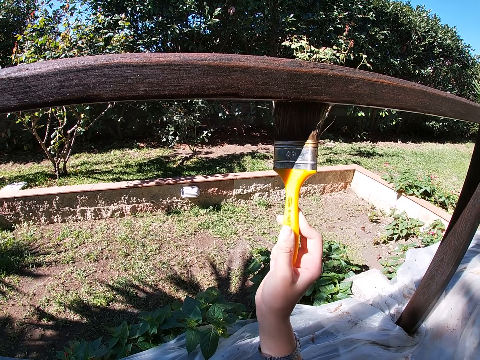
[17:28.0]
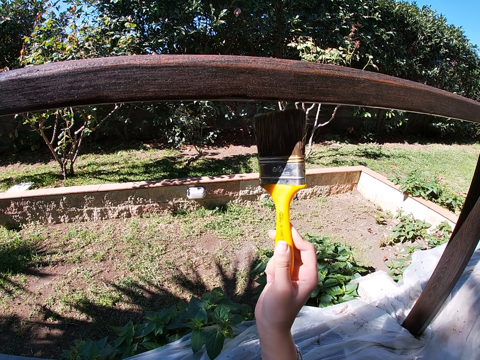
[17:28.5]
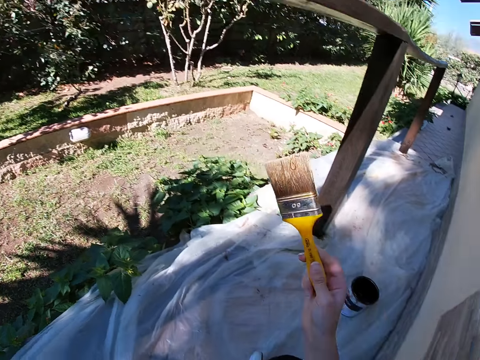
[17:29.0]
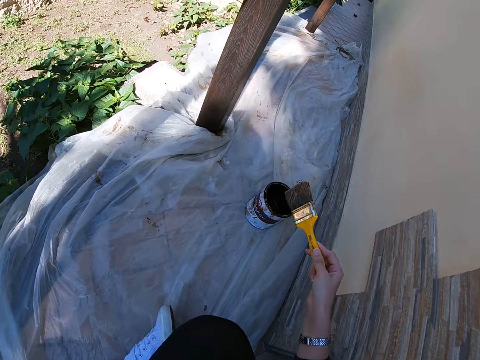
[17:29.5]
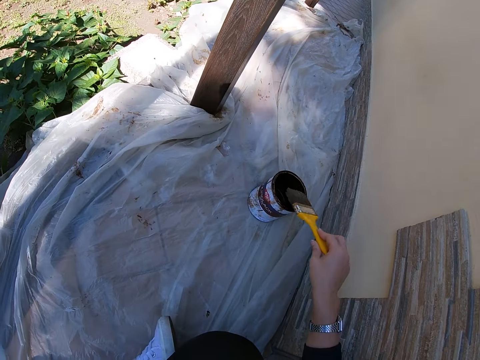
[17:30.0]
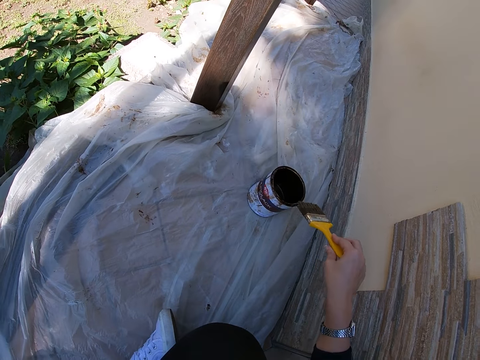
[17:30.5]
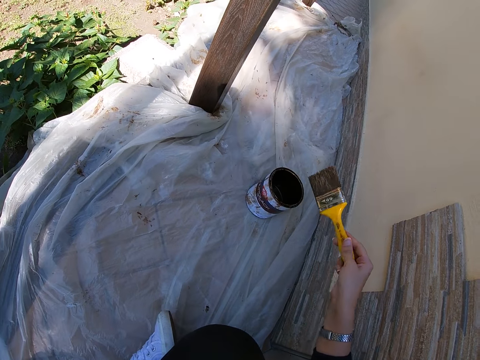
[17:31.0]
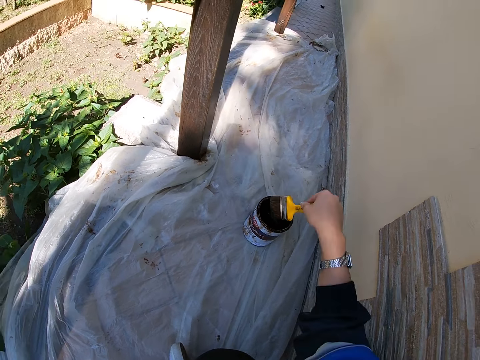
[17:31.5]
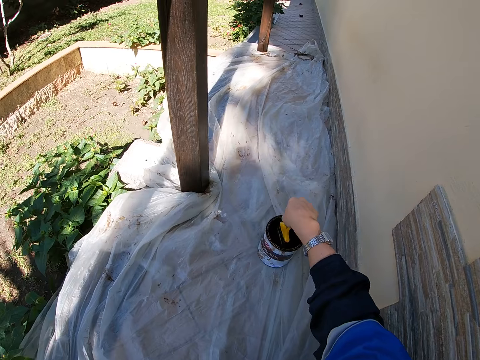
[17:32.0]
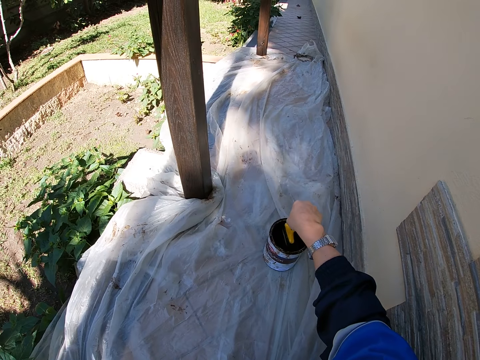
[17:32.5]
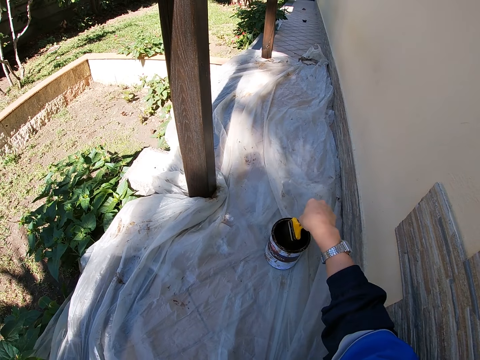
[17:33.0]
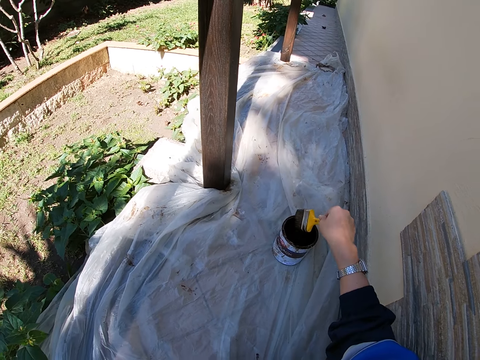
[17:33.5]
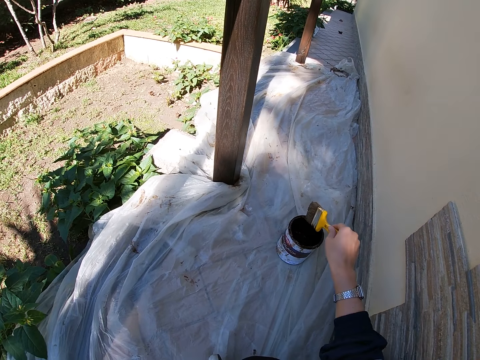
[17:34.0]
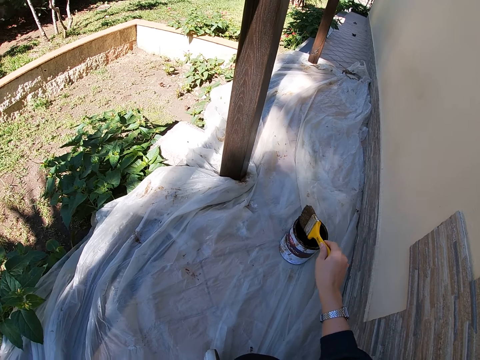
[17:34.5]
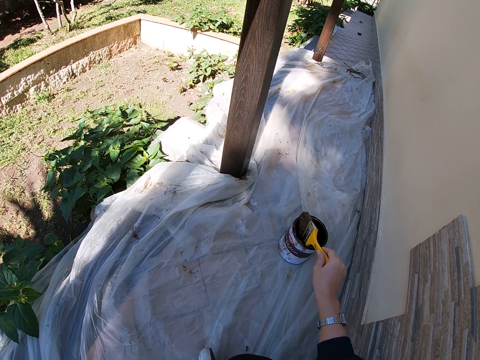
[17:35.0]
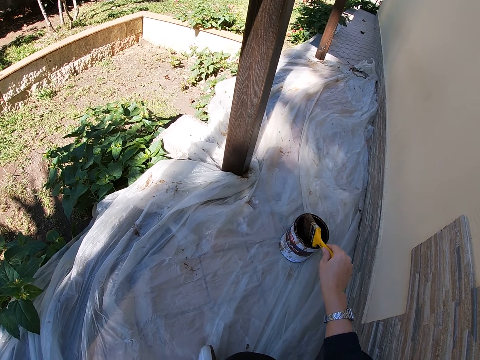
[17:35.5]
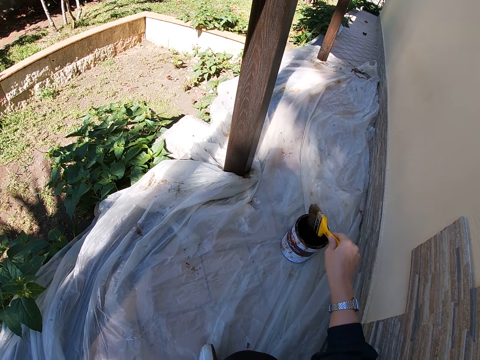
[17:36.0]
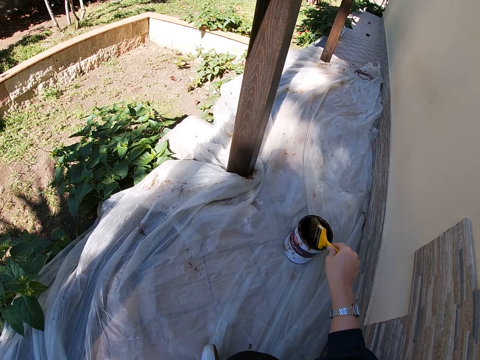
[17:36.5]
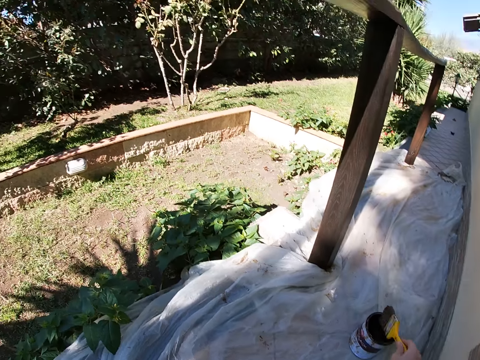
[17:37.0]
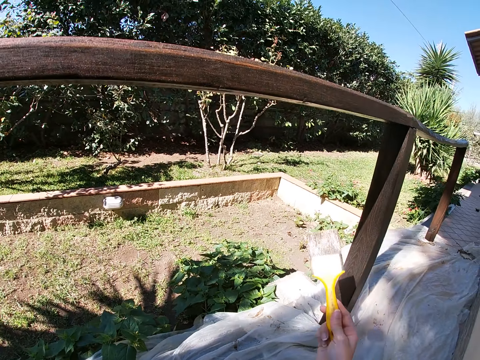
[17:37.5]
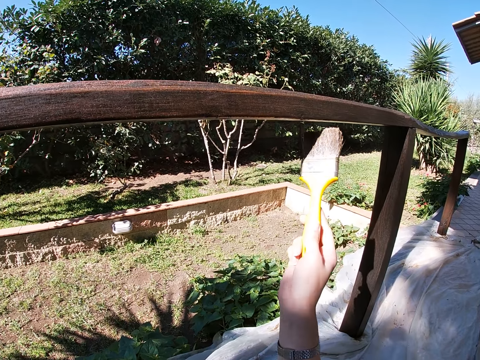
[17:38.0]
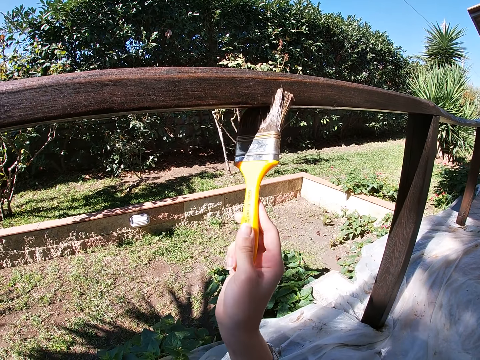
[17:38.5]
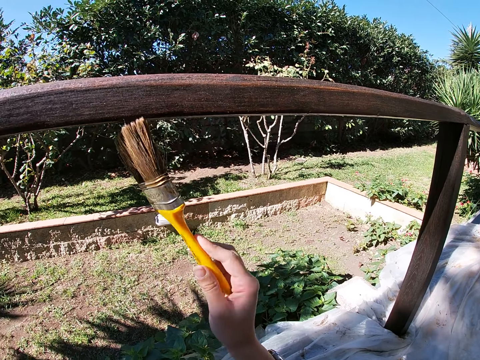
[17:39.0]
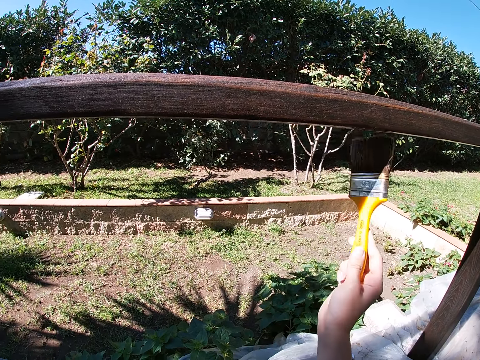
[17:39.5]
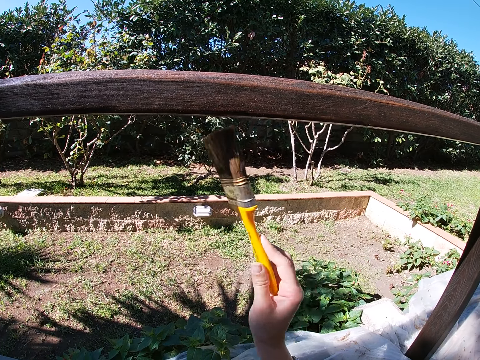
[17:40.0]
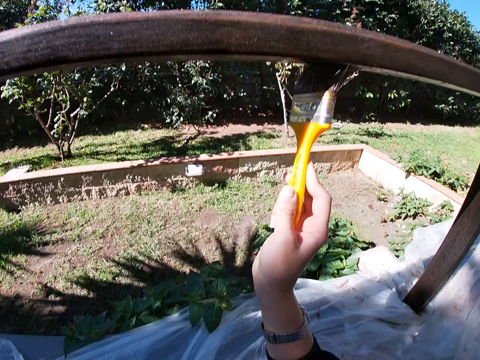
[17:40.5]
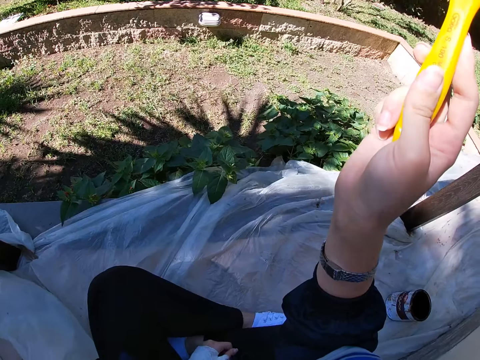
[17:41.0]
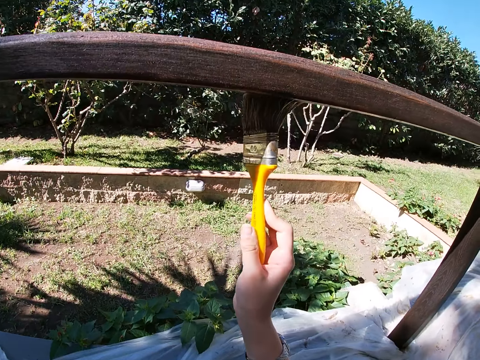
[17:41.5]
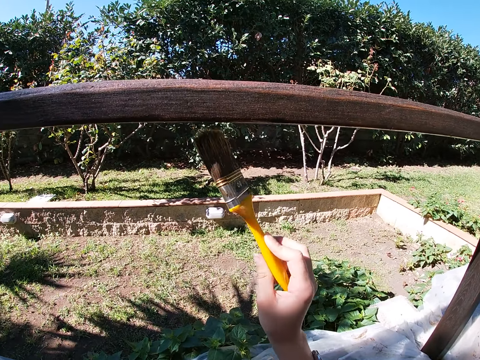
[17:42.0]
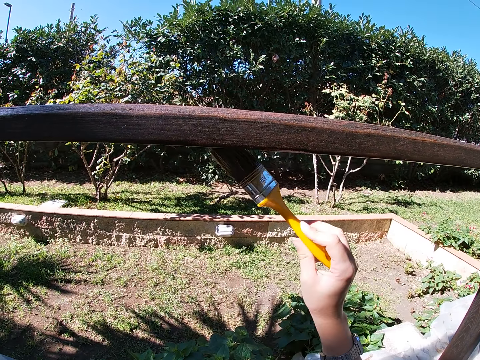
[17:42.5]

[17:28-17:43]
The camera wearer touches the paint can top with the paint brush. She draws paint from the paint can with the paint brush. She holds the paint brush with her right hand. She takes some paint from the paint can with the paint brush. She paints the balcony rail with the paint brush.

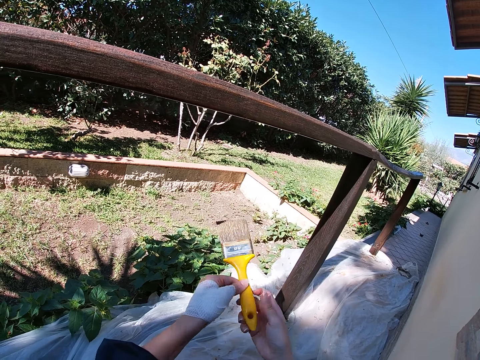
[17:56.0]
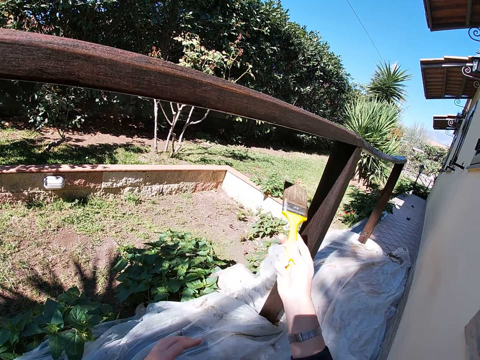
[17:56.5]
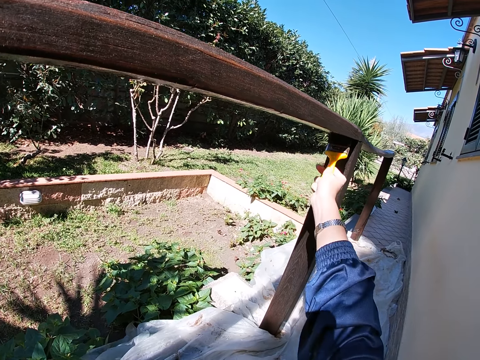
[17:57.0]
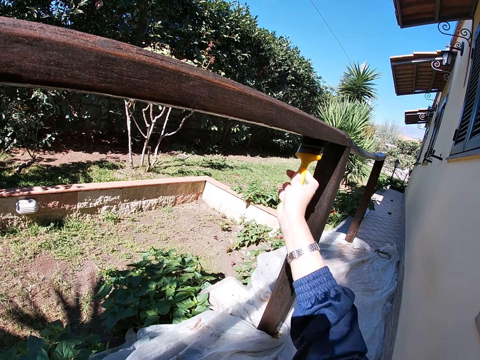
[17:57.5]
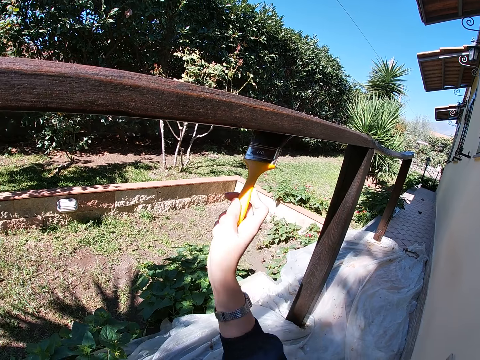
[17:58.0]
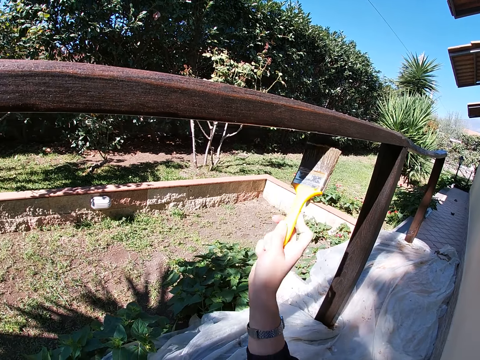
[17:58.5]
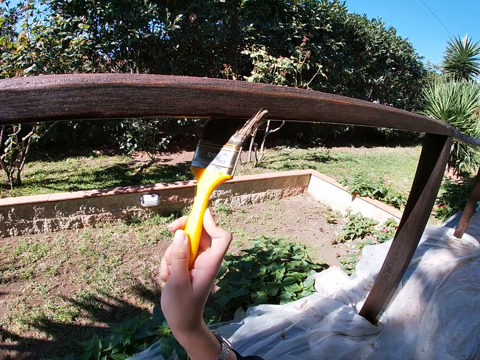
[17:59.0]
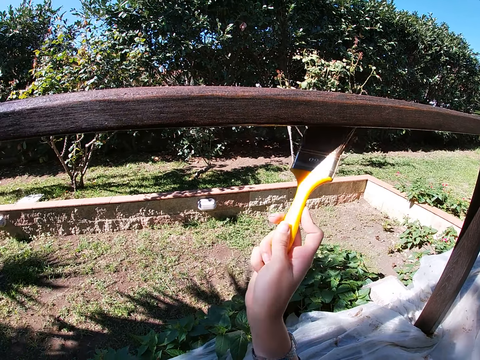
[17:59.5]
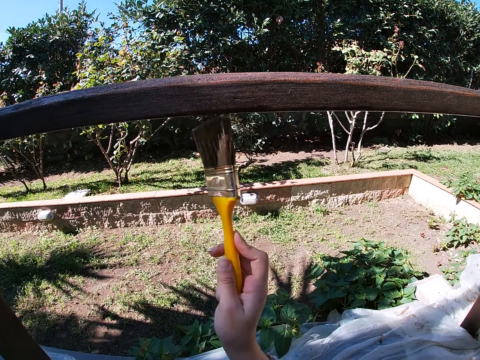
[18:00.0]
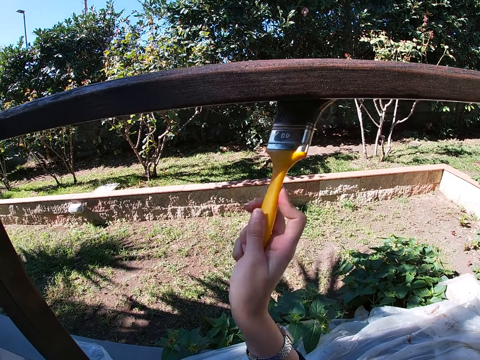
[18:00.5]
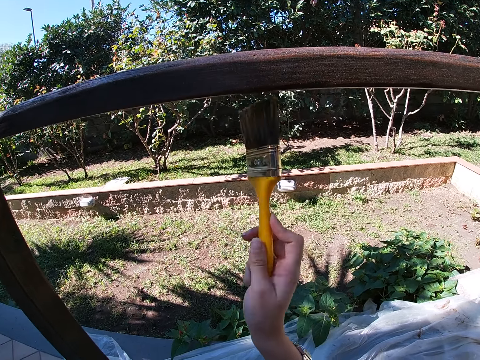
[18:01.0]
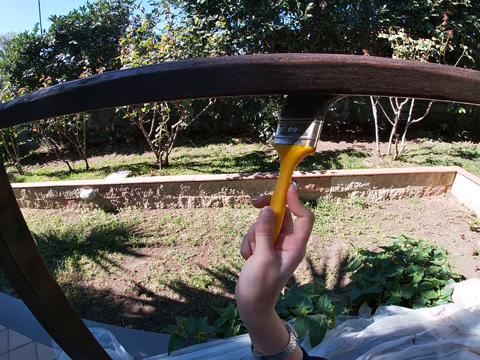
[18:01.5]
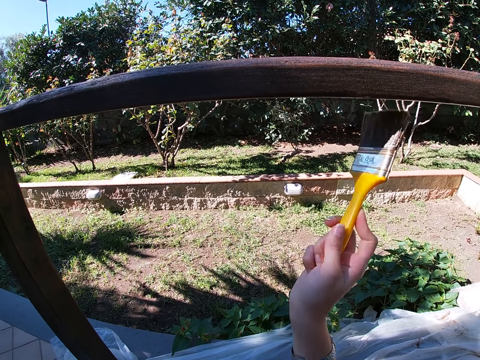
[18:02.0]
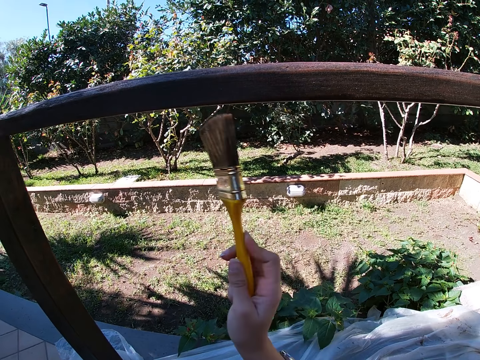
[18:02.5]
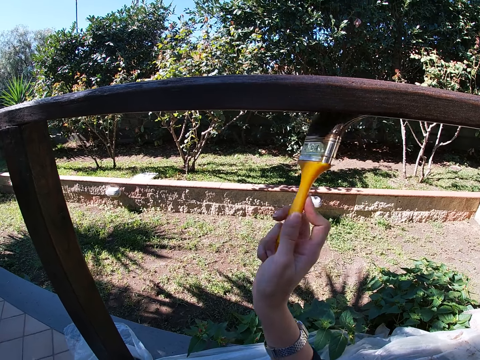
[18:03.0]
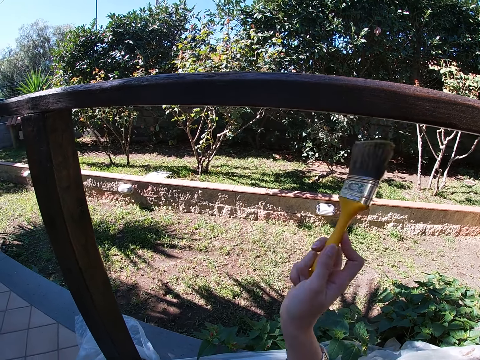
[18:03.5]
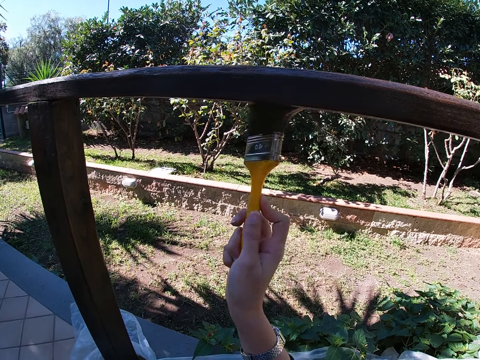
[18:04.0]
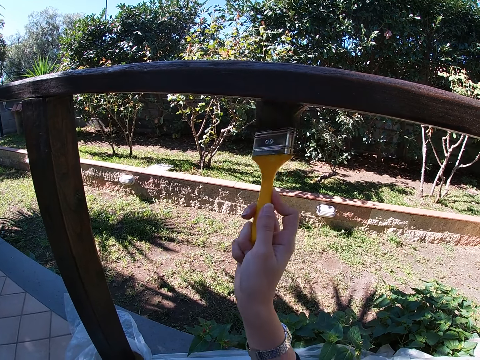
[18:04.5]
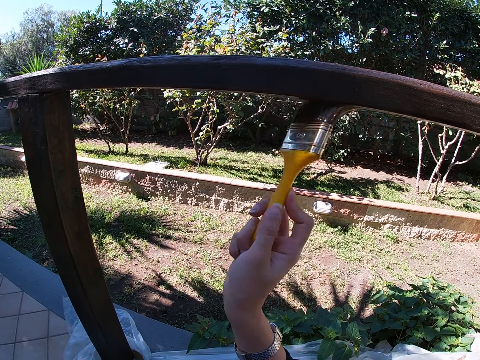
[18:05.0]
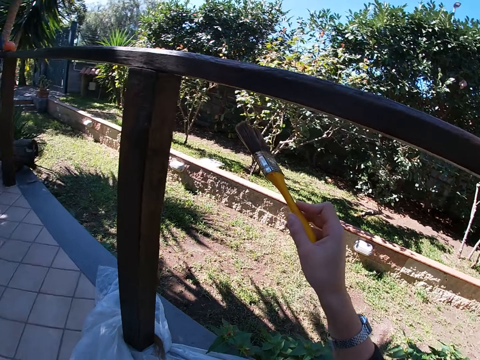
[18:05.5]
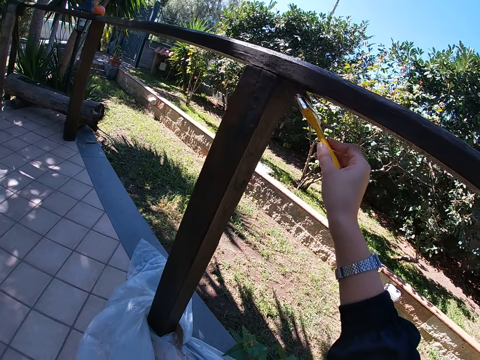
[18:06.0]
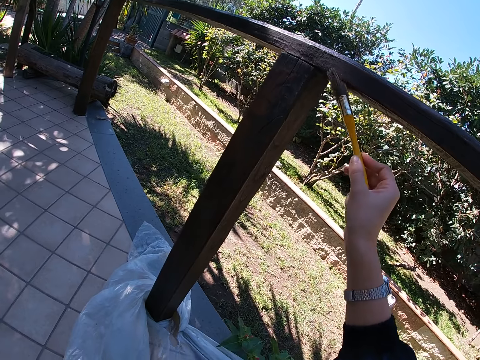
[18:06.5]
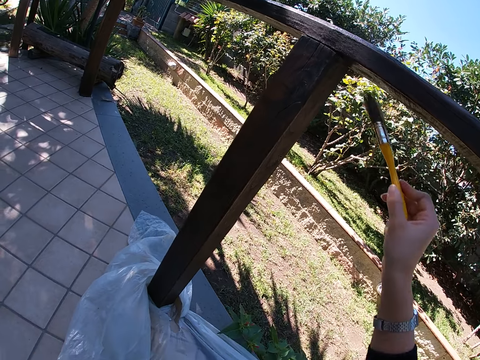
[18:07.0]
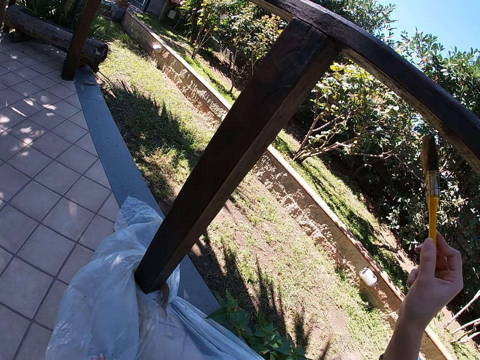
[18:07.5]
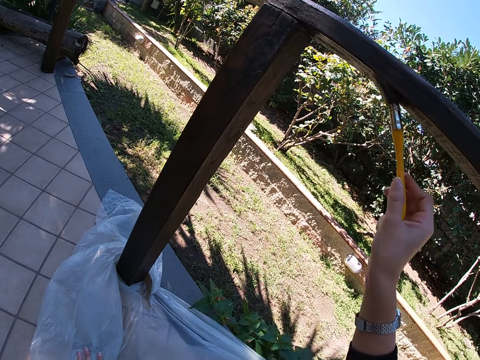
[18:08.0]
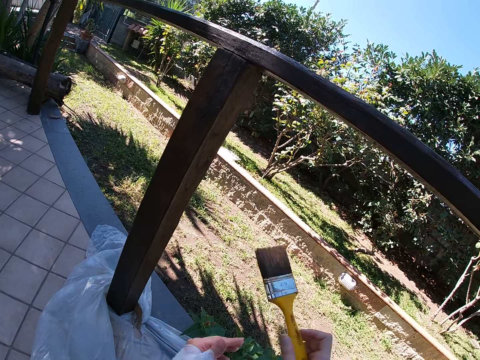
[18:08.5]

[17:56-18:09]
The camera wearer adjusts the paint brush with both hands. They stop painting the handrail. They paint the balcony rail with the paint brush. They stop painting the handrail. They paint the handrail.
